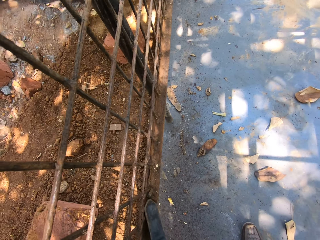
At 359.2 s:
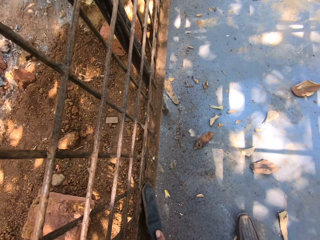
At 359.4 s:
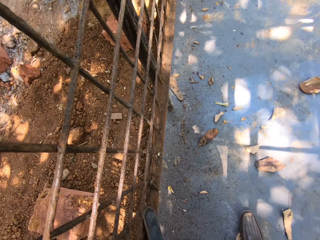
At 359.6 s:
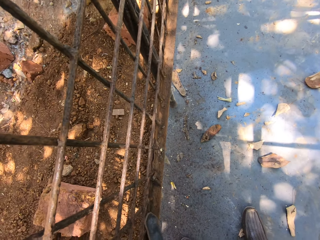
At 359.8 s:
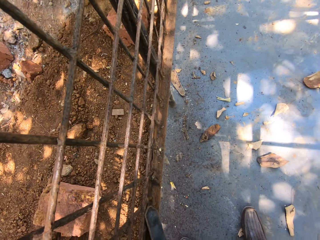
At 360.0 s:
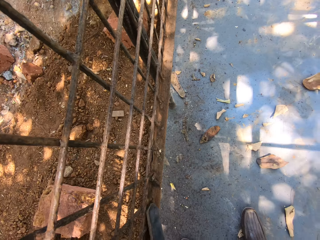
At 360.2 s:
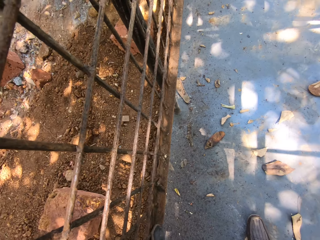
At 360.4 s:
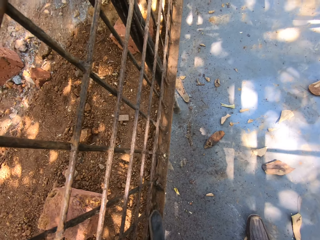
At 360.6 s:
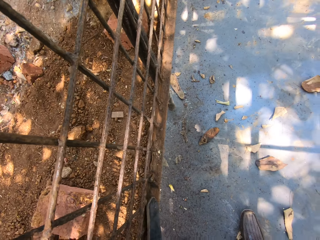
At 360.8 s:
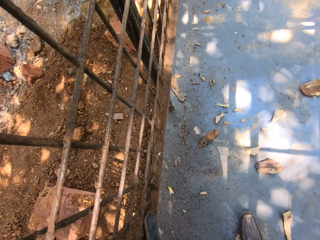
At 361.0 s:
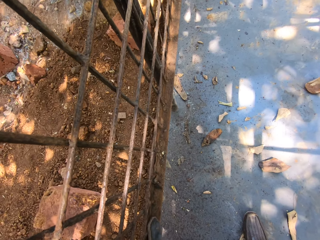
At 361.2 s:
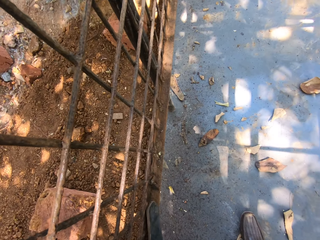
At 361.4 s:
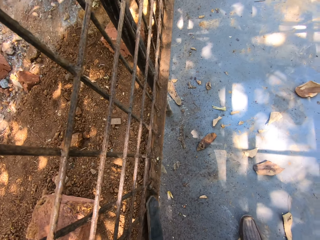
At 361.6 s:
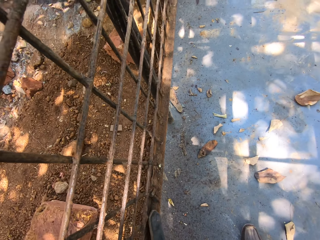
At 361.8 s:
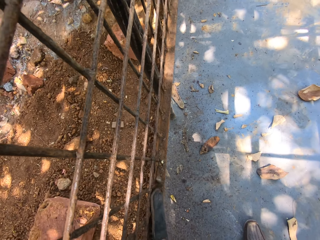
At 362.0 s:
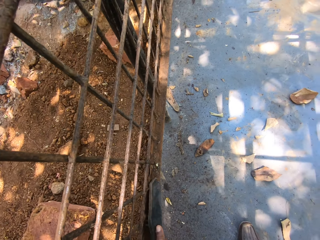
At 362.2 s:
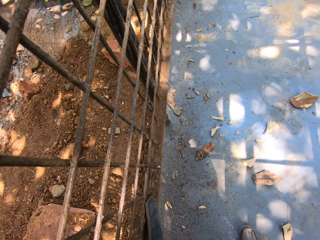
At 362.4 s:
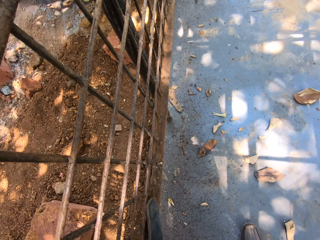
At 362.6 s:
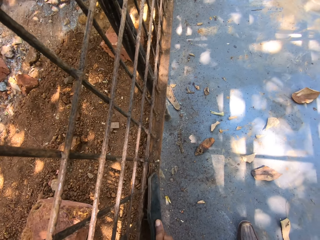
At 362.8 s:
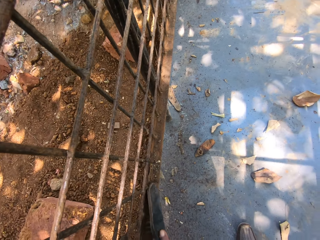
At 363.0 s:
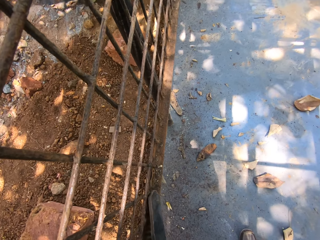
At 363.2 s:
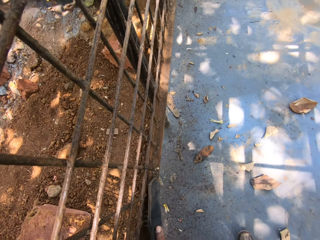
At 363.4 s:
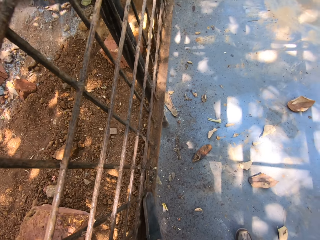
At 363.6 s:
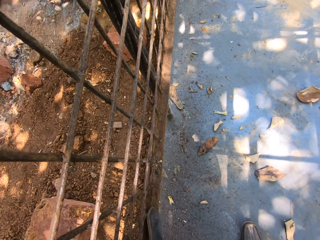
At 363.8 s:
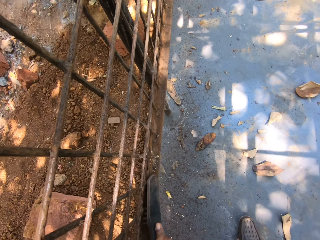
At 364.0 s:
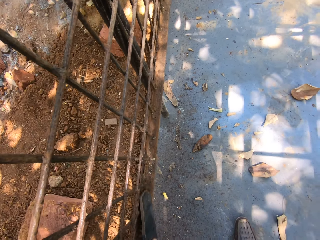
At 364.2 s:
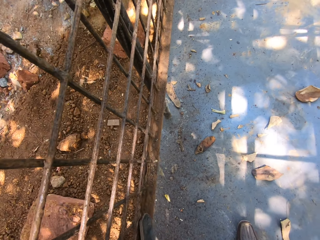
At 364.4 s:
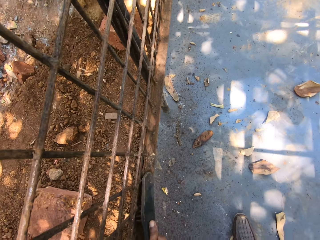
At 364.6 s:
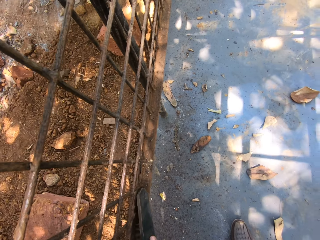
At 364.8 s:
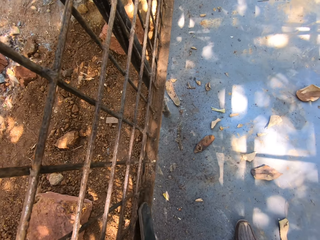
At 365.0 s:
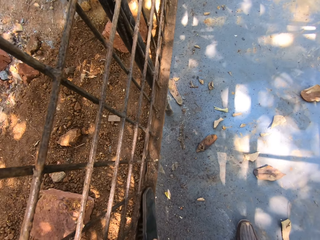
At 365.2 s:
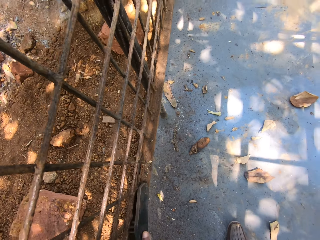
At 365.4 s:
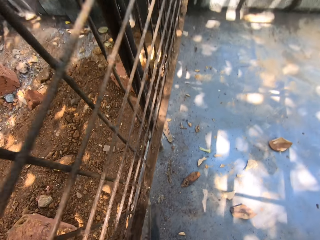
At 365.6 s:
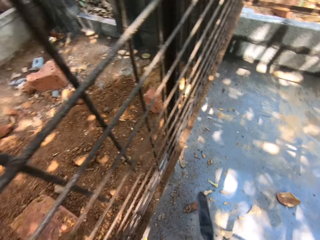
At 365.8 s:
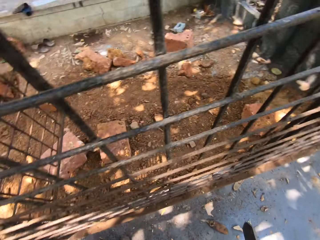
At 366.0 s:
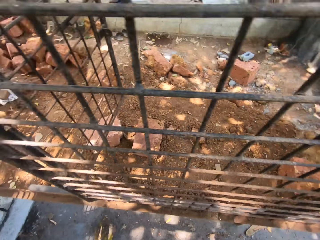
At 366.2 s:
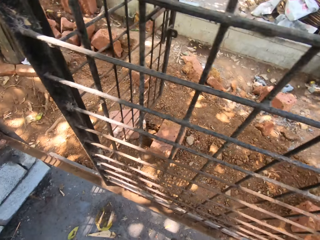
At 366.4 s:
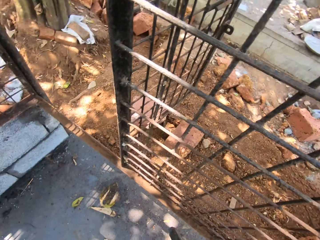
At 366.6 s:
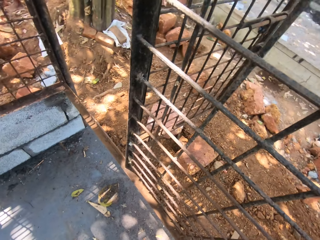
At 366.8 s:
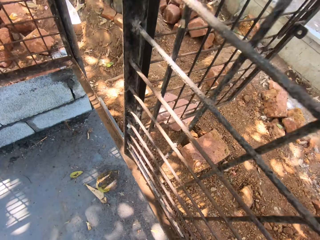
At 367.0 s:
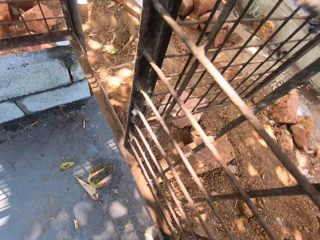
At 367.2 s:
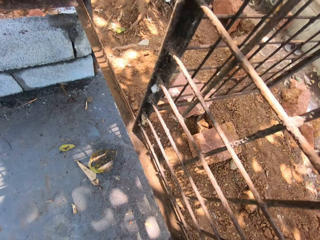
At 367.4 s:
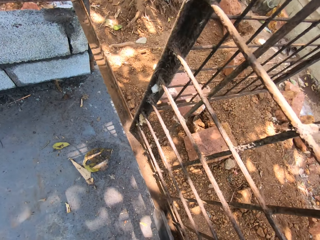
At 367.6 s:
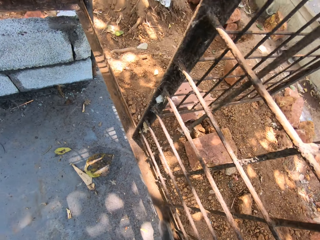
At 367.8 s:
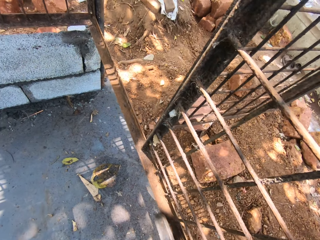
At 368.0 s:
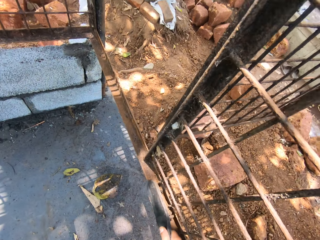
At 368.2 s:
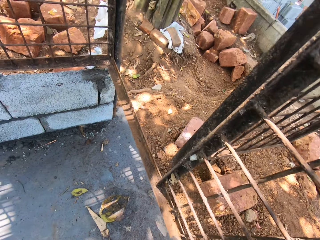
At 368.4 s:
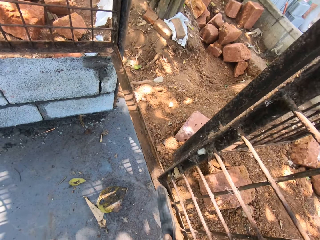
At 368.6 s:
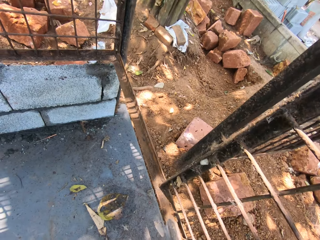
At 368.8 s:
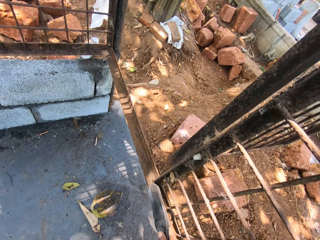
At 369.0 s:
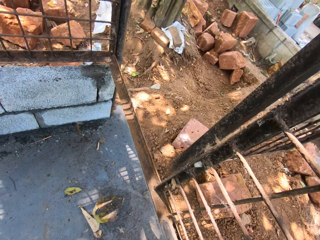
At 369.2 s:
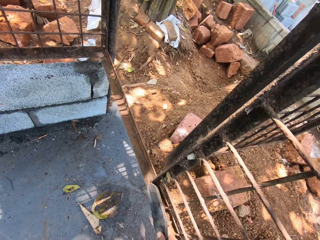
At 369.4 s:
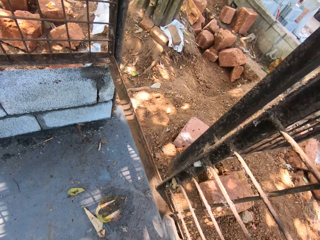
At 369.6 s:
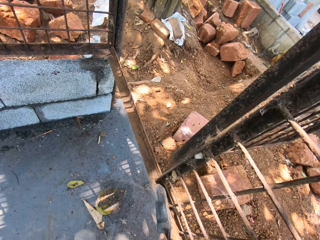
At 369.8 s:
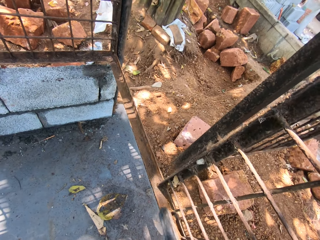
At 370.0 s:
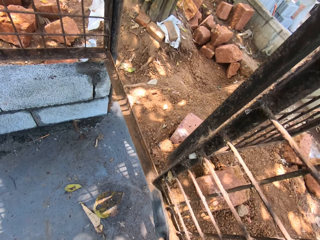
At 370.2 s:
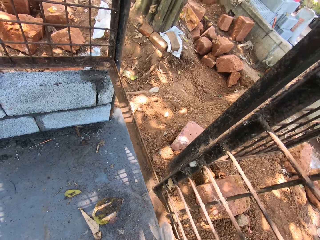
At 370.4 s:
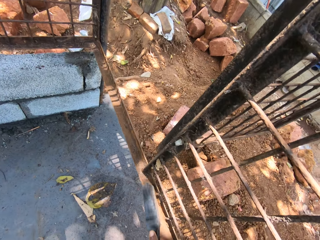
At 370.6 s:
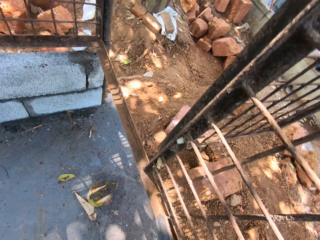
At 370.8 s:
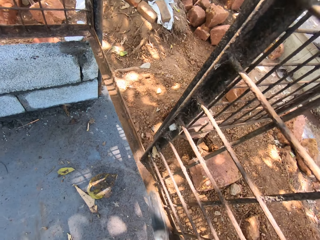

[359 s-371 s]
A man talks to the camera wearer. The camera wearer moves at the construction site and talks at the construction site. They look around. They scrape the dirt off the metal cage. They wipe the metal with a brush.

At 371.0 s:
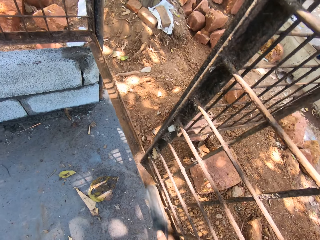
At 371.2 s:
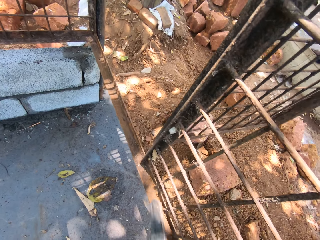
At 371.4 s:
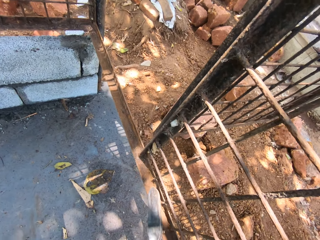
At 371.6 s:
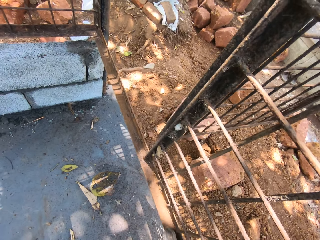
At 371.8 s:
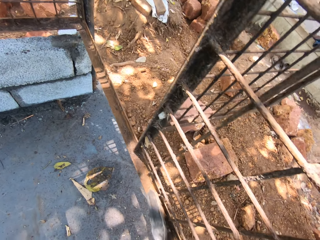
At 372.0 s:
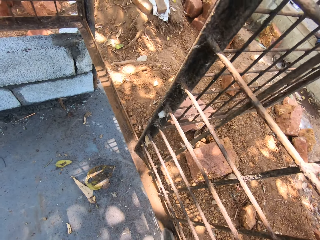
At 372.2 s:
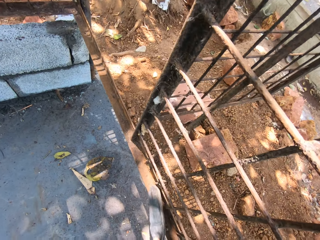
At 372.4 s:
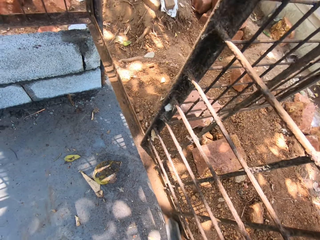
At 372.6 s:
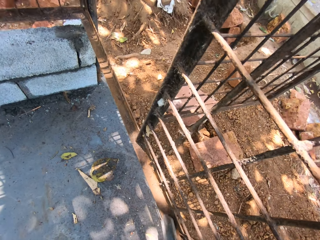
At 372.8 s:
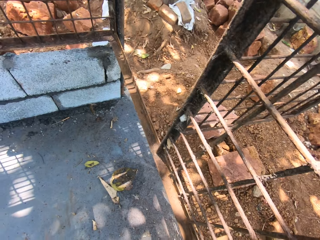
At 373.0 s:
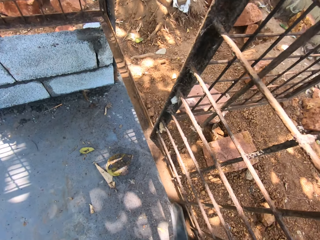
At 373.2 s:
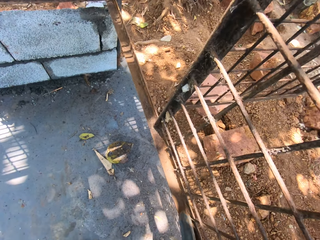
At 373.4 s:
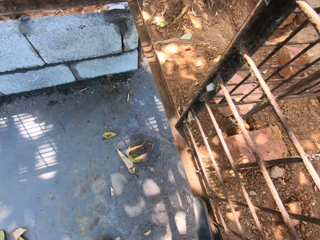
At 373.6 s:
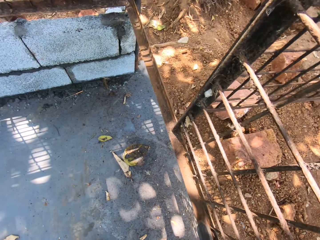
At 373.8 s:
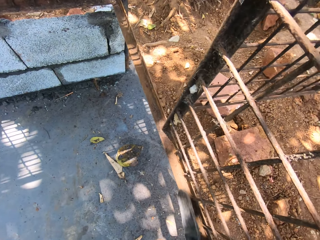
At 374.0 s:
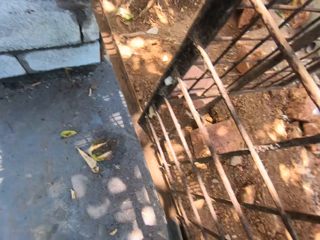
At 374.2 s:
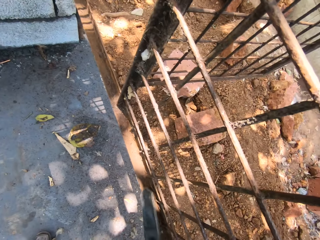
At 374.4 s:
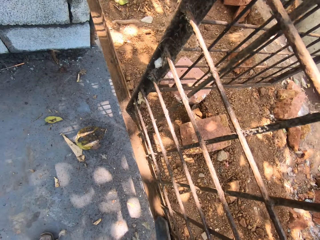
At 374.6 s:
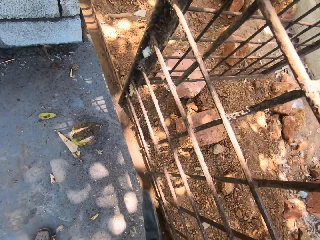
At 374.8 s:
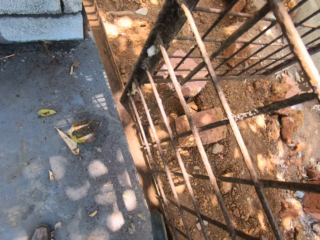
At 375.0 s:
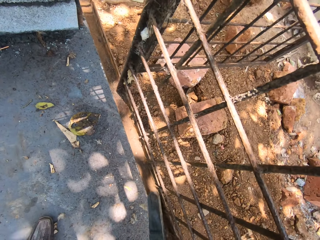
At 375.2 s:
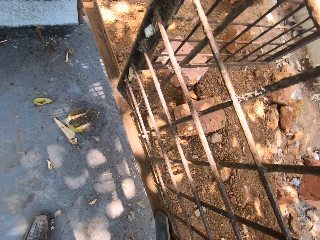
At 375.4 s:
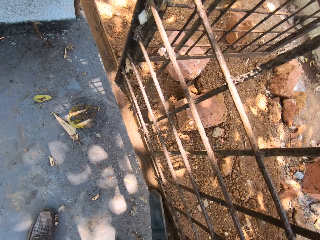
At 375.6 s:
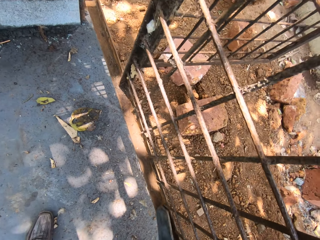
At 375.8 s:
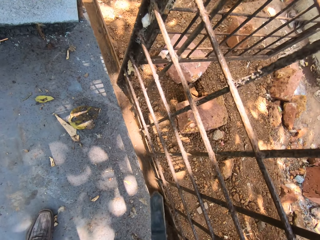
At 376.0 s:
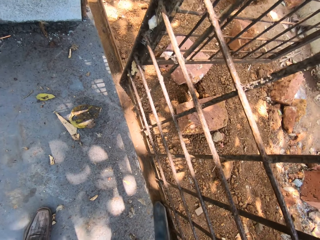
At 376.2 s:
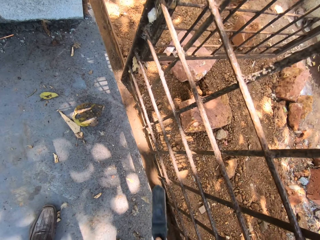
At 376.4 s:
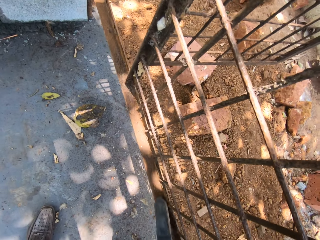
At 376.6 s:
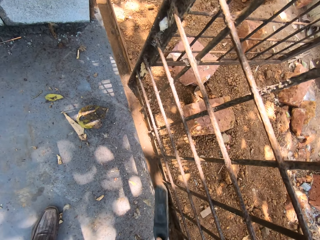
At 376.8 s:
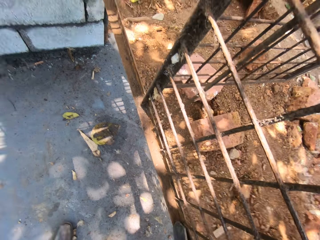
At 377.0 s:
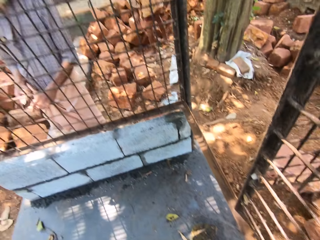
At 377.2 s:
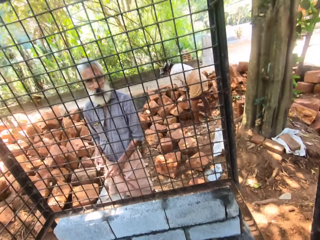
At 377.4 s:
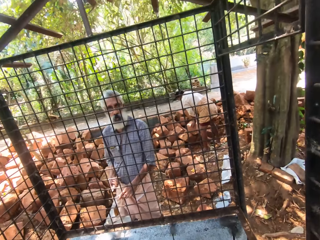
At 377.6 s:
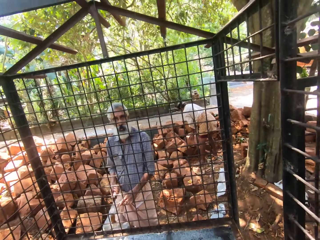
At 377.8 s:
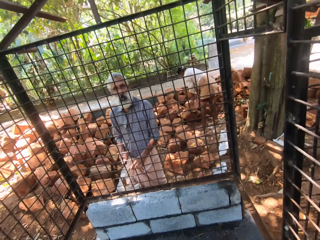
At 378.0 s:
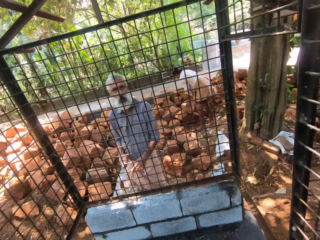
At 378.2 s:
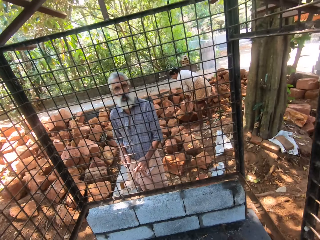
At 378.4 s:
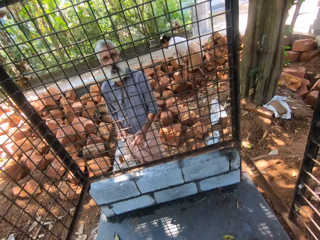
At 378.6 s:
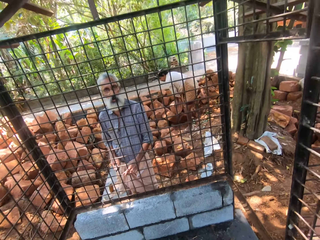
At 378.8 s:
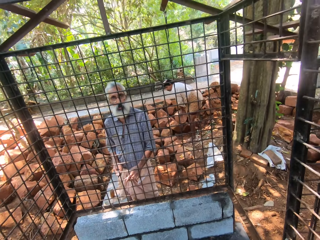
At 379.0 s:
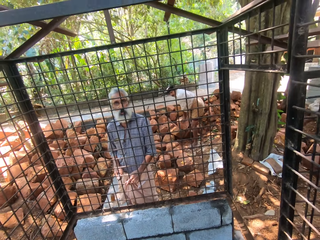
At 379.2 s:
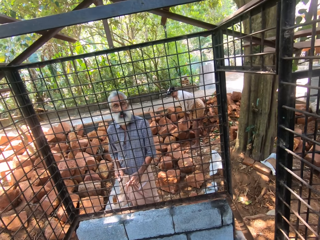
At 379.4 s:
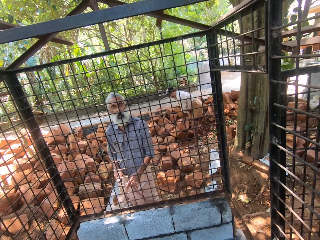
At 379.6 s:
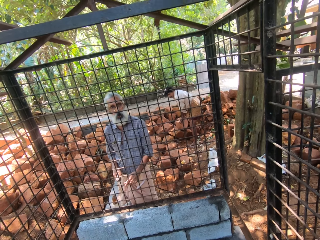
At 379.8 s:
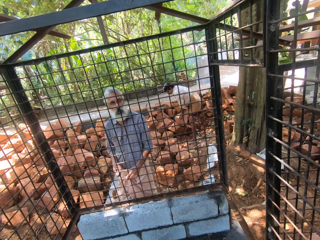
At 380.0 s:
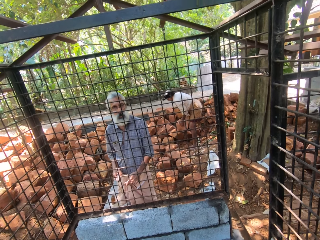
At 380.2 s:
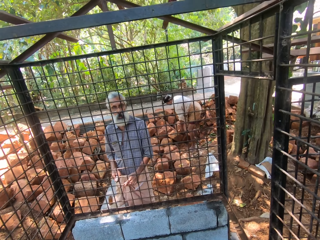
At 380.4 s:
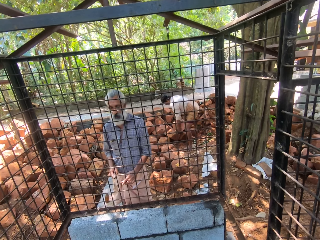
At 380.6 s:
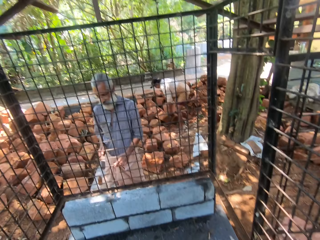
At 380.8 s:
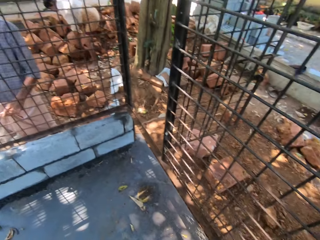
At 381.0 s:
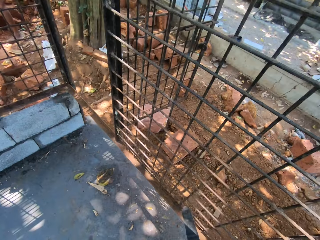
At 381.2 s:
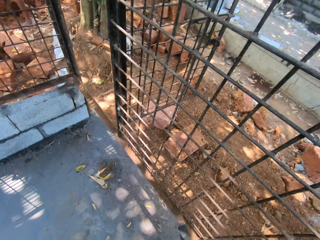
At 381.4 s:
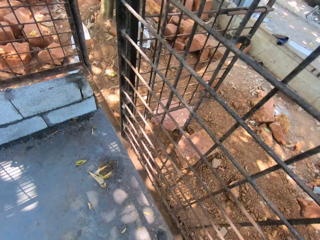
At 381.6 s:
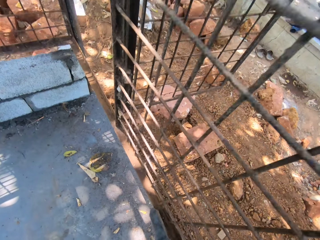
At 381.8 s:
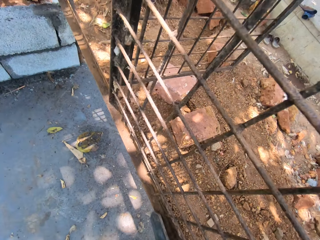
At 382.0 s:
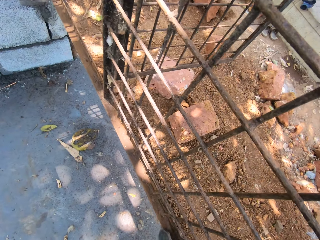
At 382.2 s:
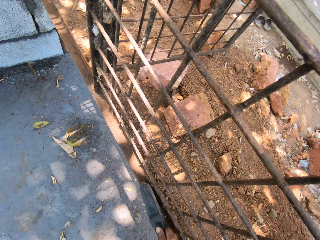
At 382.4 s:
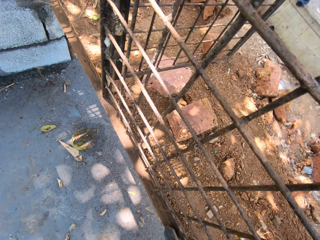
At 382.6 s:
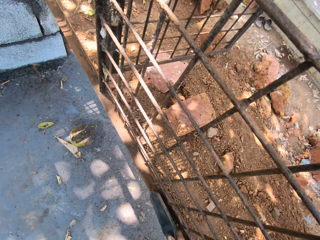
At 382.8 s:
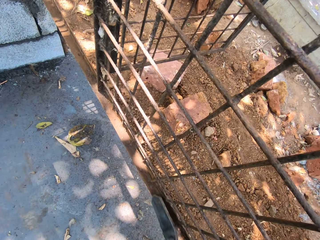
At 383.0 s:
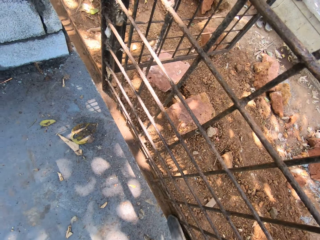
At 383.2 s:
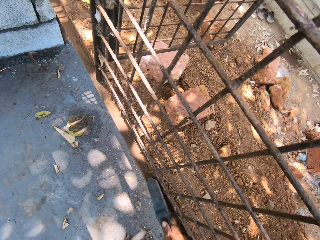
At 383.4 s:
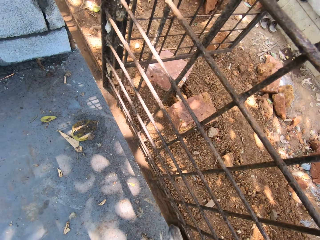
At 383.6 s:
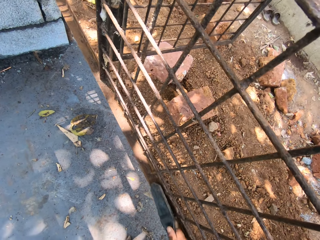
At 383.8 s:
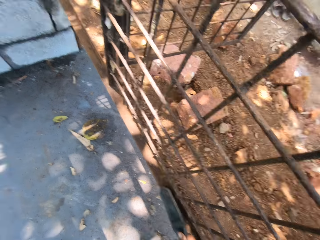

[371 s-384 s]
The camera wearer laughs at the construction site. They look around the construction site. A man talks to the camera wearer. The camera wearer talks to the man. They scrape the dirt off the metal cage. They wipe the metal with a brush. The man talks to the camera wearer.
